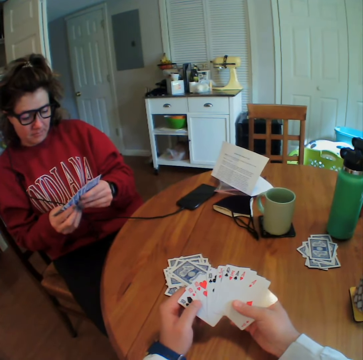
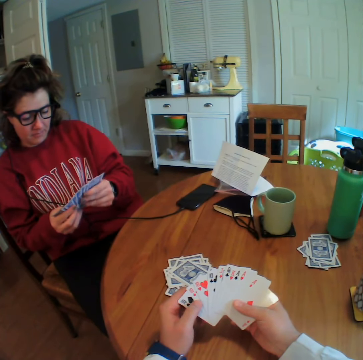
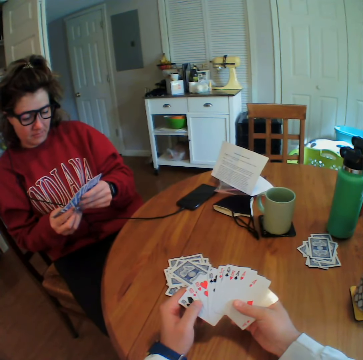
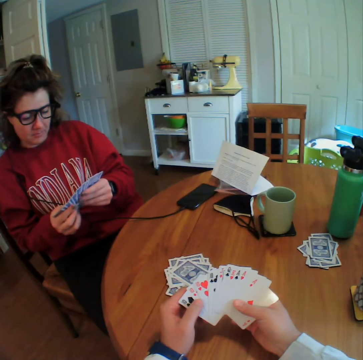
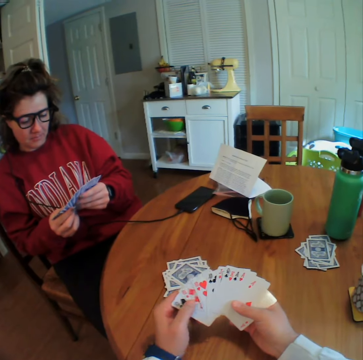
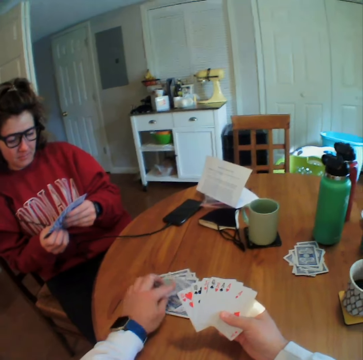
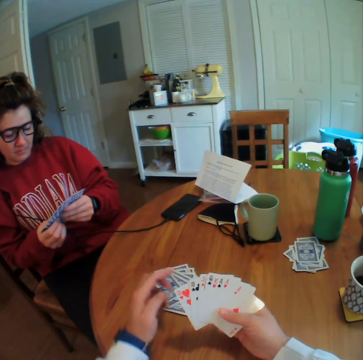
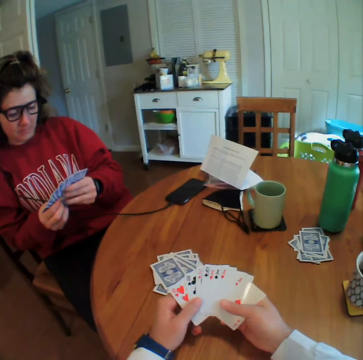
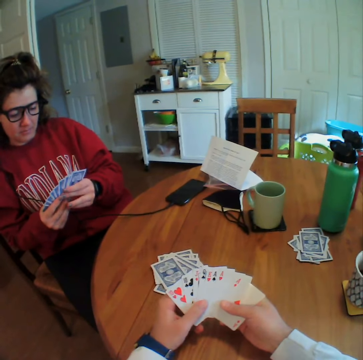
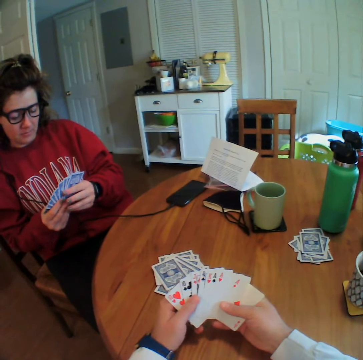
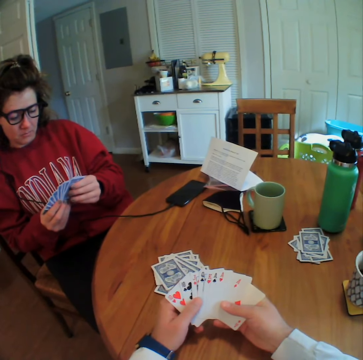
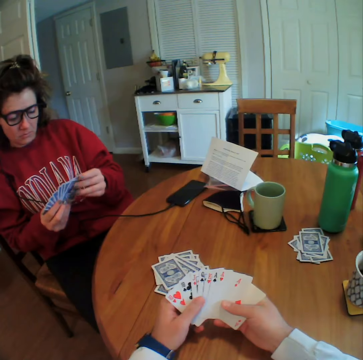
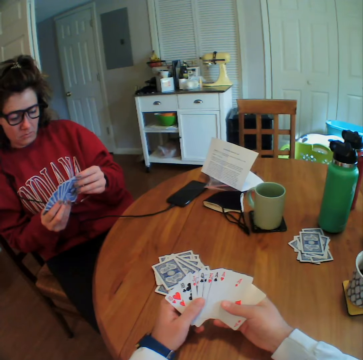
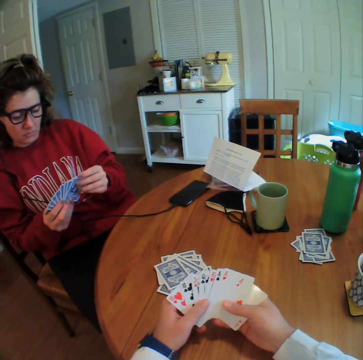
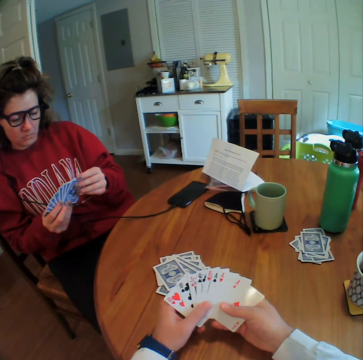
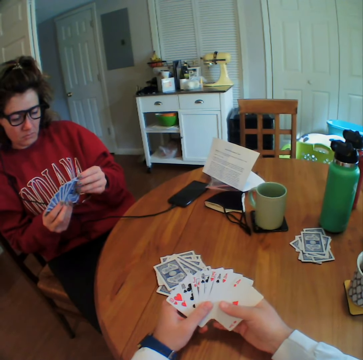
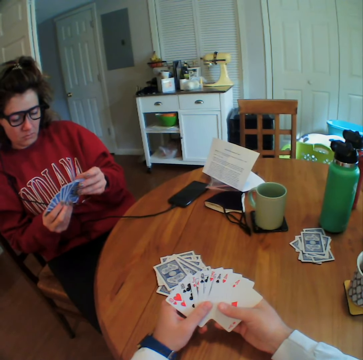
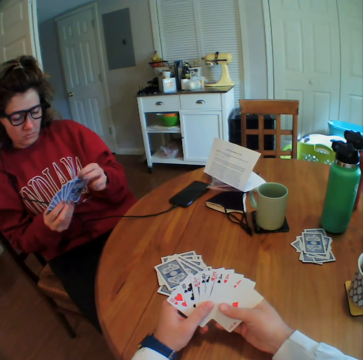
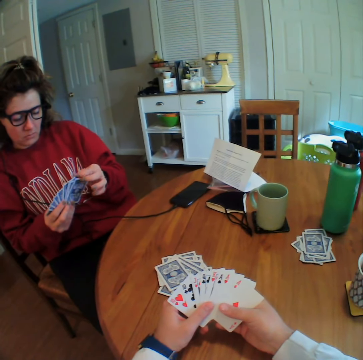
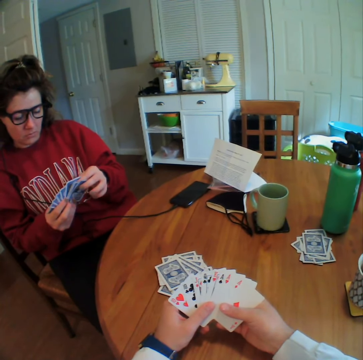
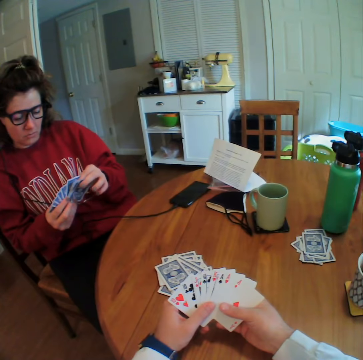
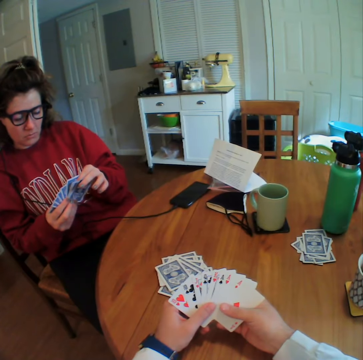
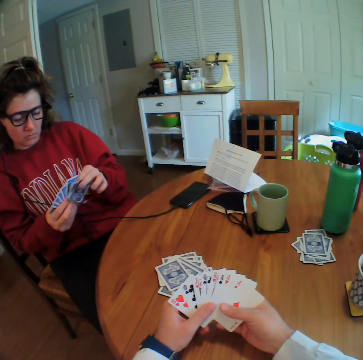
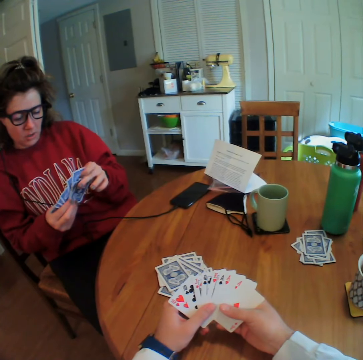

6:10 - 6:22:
The camera wearer drops two cards on the table.

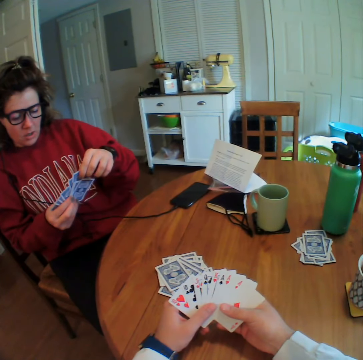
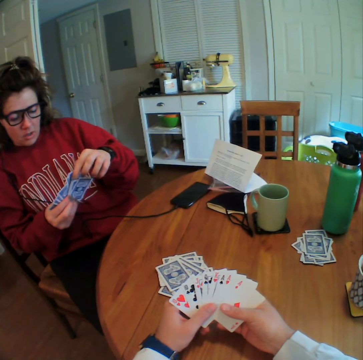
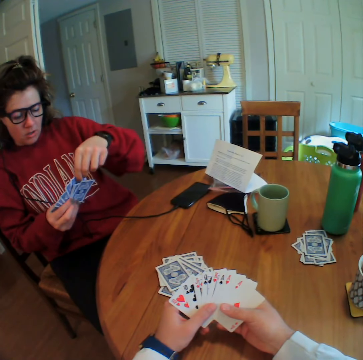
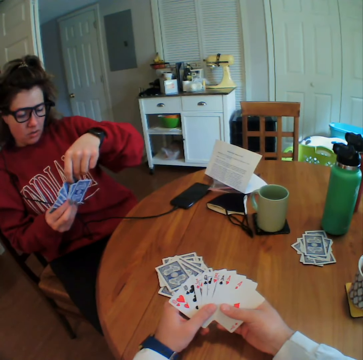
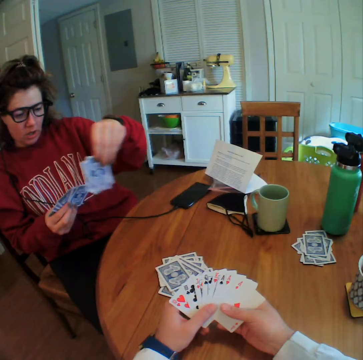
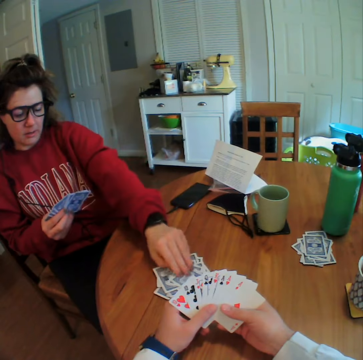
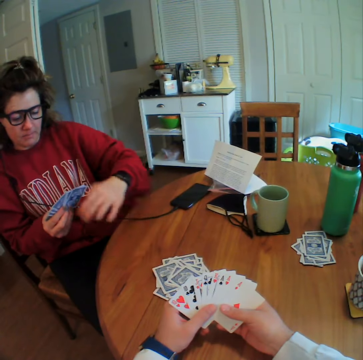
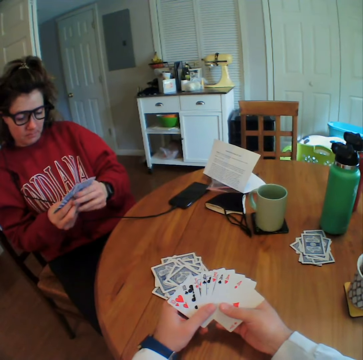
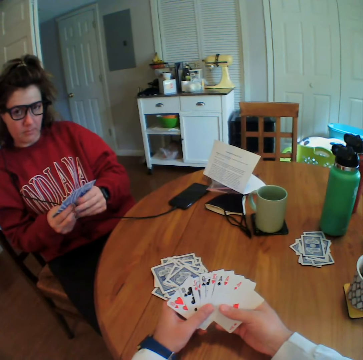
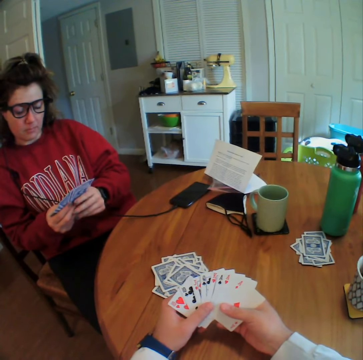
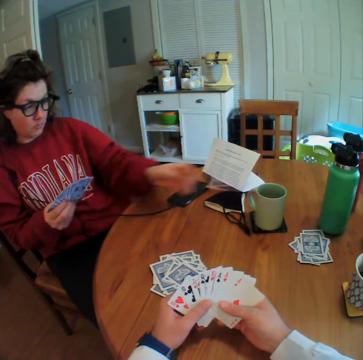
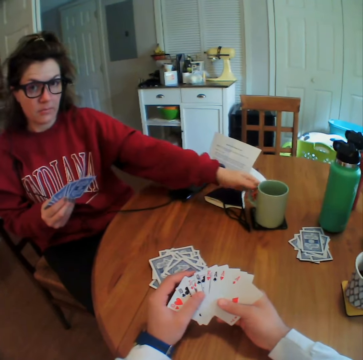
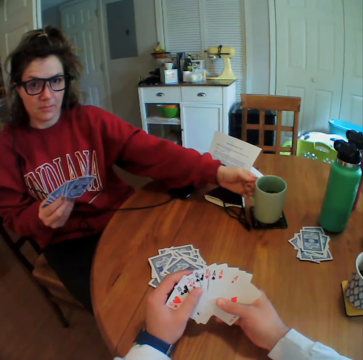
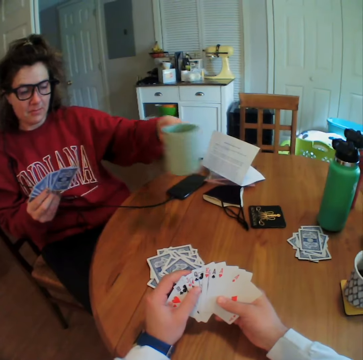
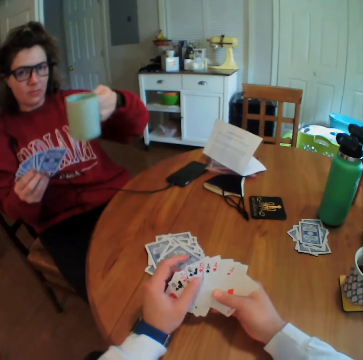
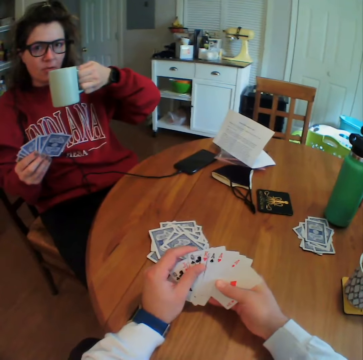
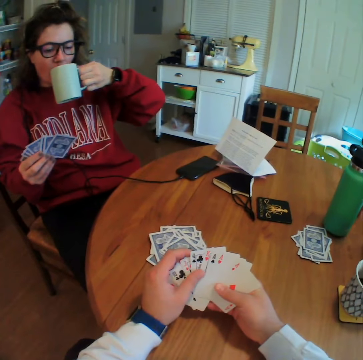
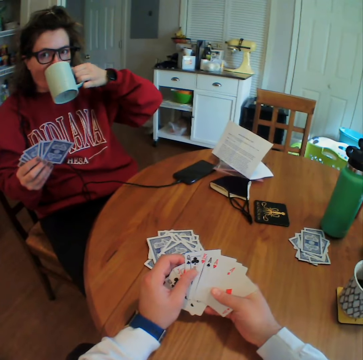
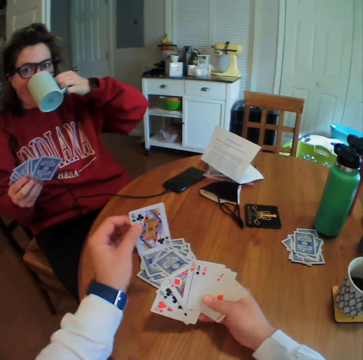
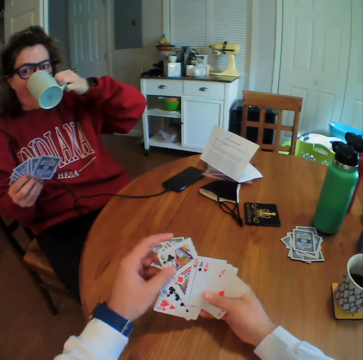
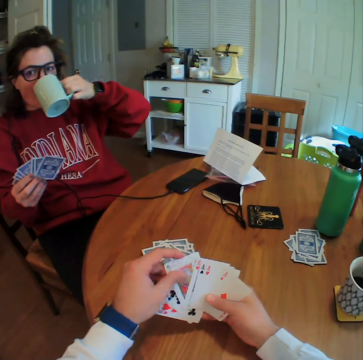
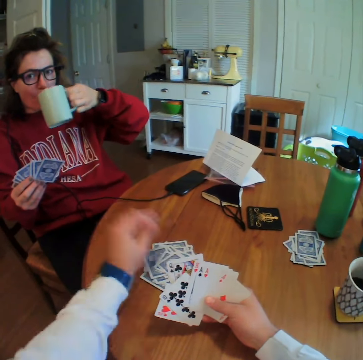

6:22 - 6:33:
A lady drops two cards on the table. The lady holds the cup and picks up the cup of tea. The lady drinks the tea or coffee.

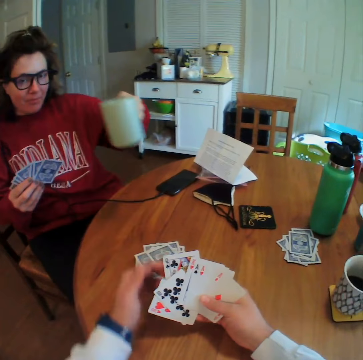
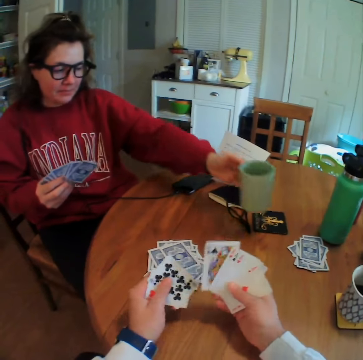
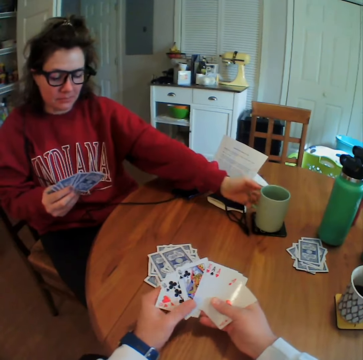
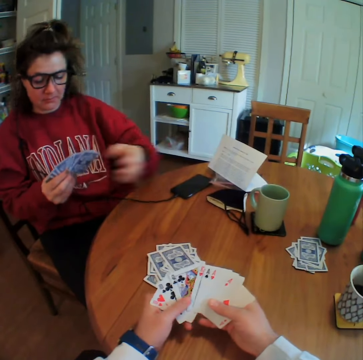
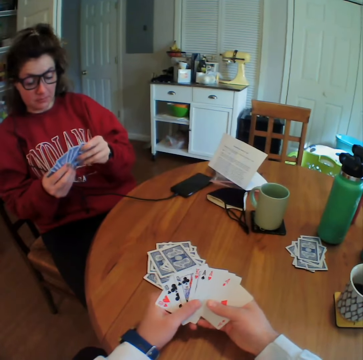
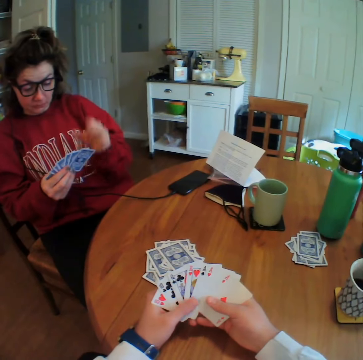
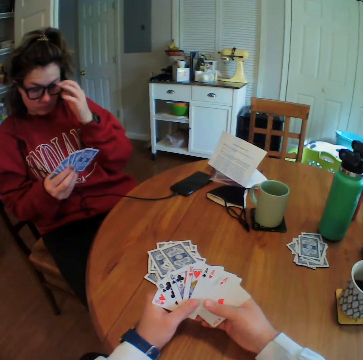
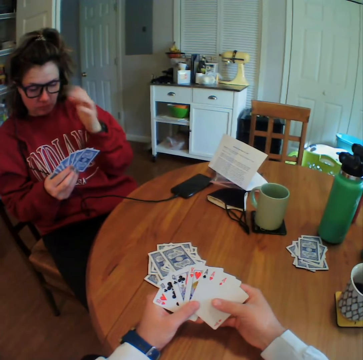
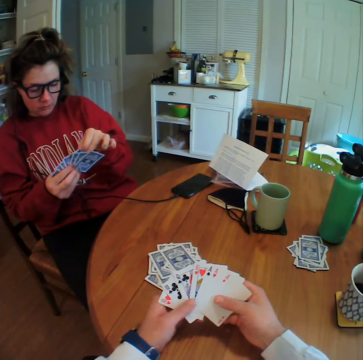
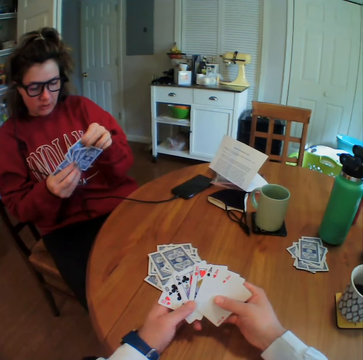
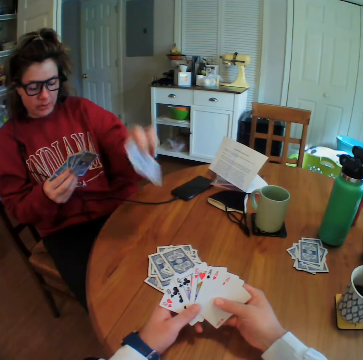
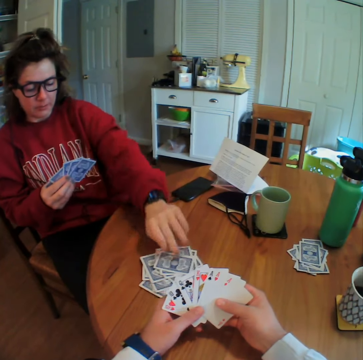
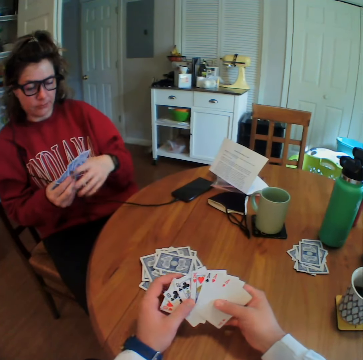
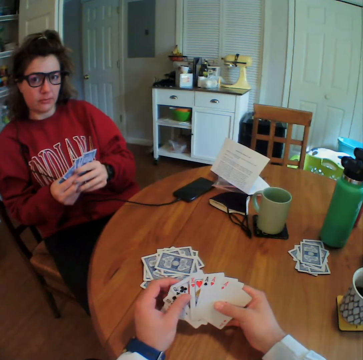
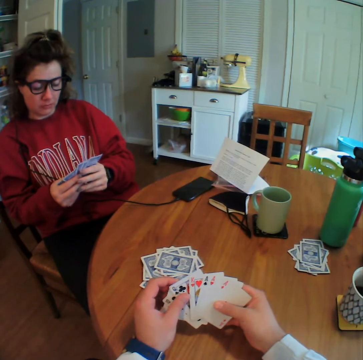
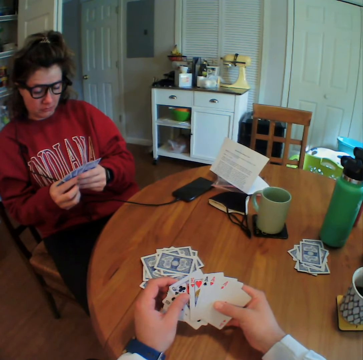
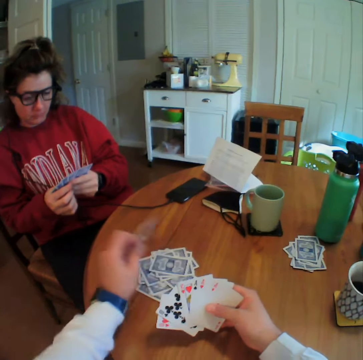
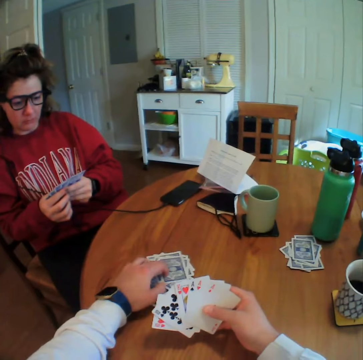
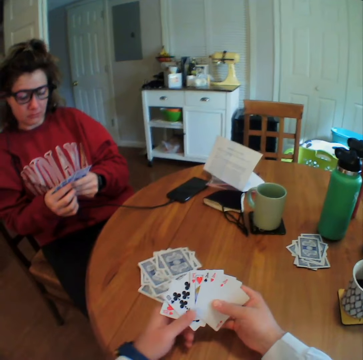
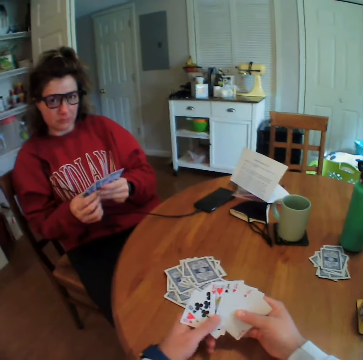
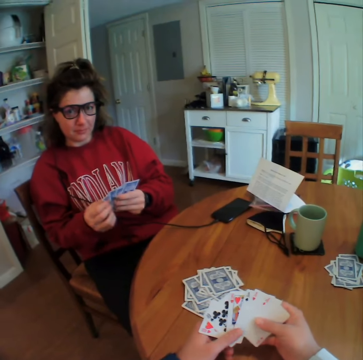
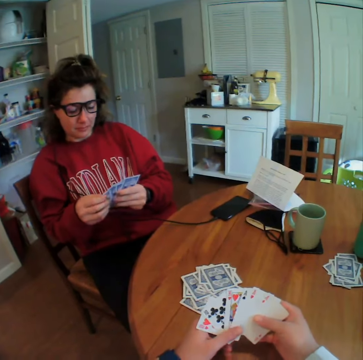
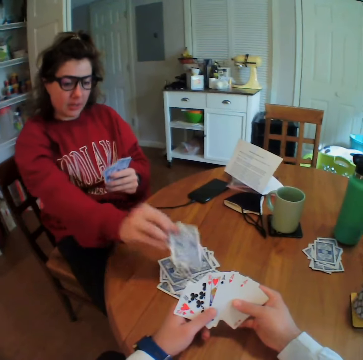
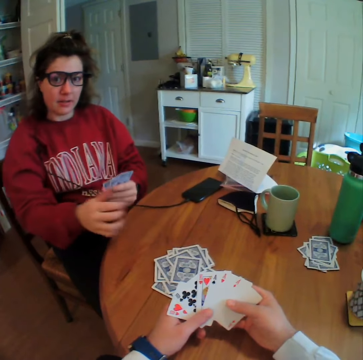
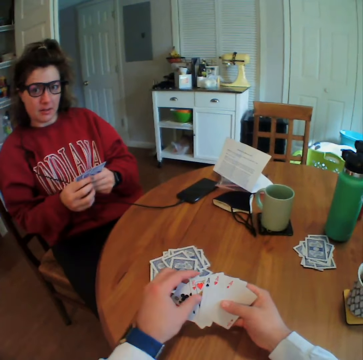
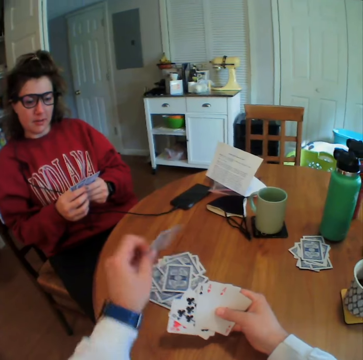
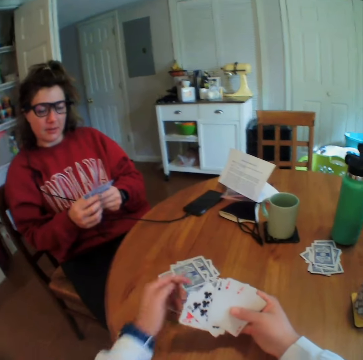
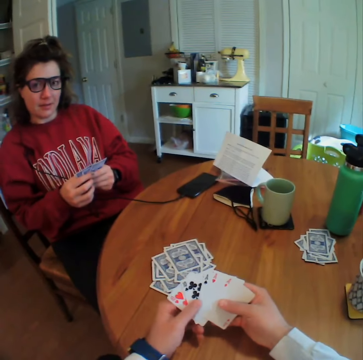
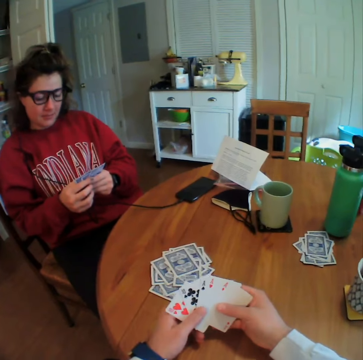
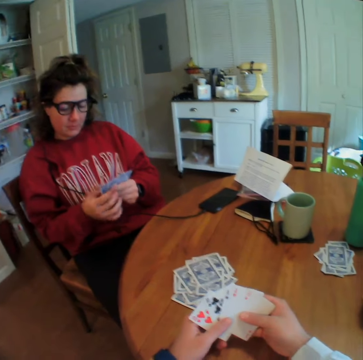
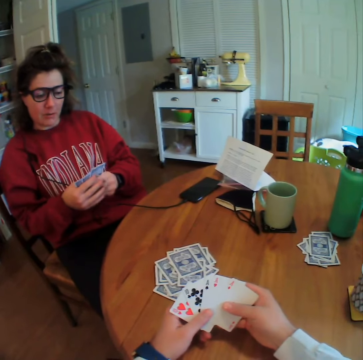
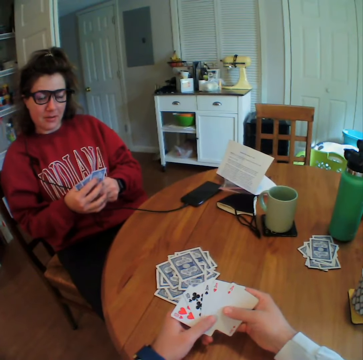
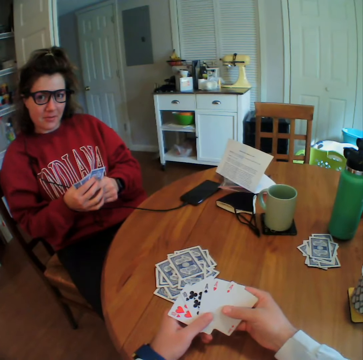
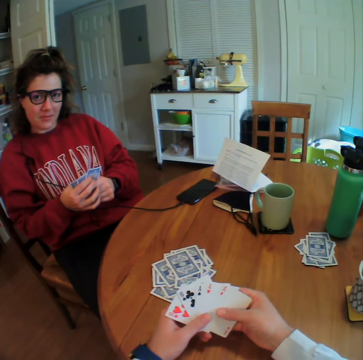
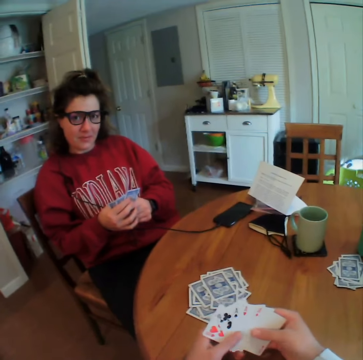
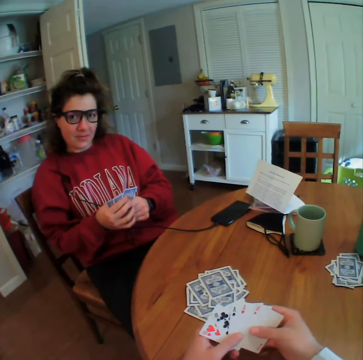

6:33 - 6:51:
The camera wearer drops a card on the table. A lady puts down the cup. The lady lifts her hand and puts down her hand. The lady drops two cards on the table. The camera wearer drops a card on the table. The lady drops two cards on the table. The camera wearer drops a card on the table.
